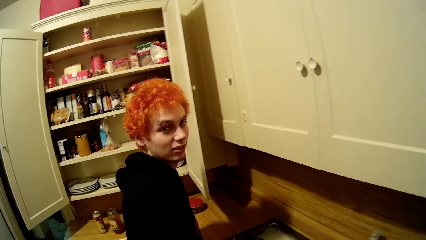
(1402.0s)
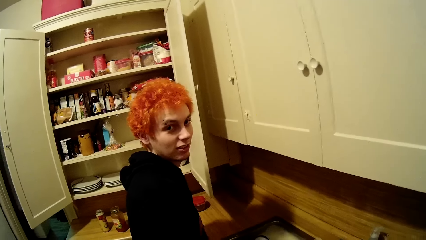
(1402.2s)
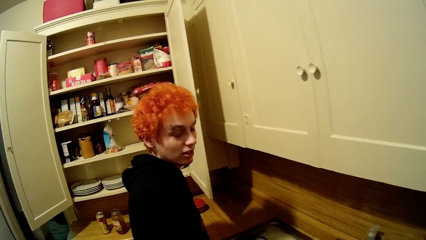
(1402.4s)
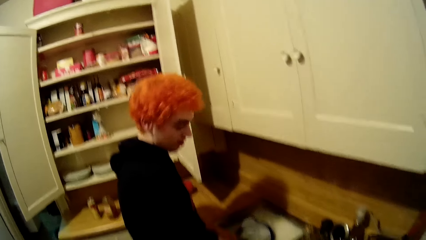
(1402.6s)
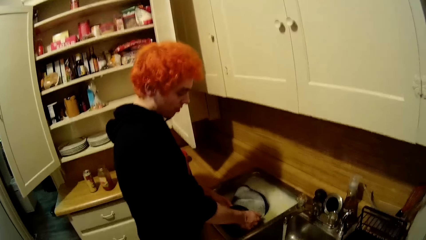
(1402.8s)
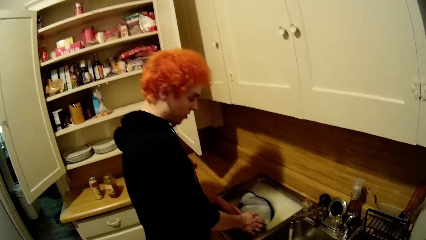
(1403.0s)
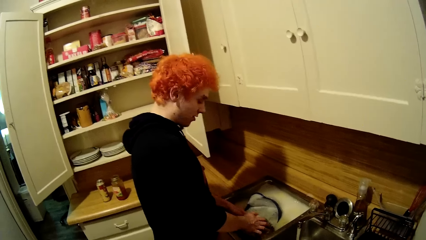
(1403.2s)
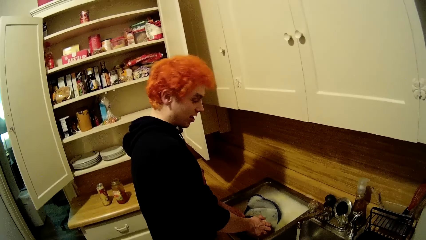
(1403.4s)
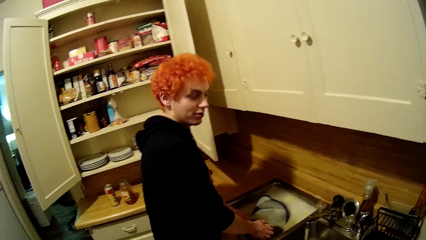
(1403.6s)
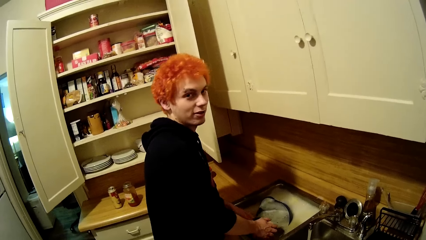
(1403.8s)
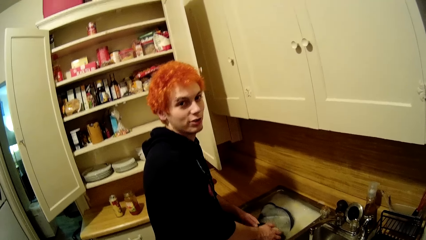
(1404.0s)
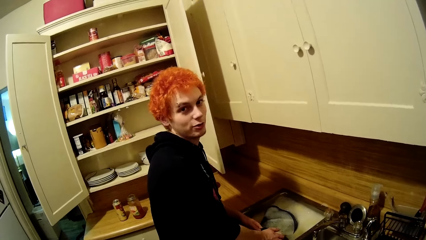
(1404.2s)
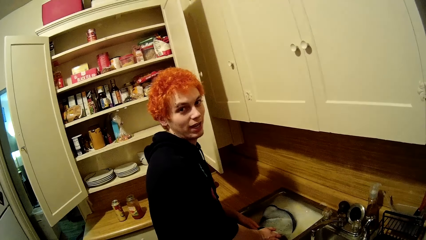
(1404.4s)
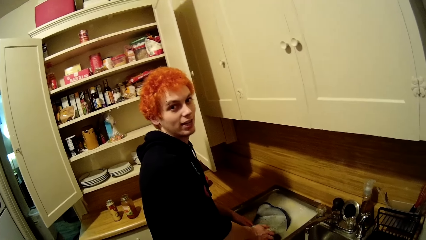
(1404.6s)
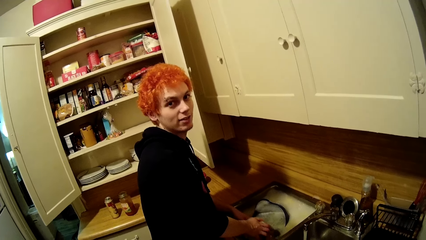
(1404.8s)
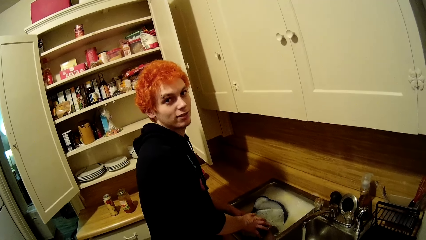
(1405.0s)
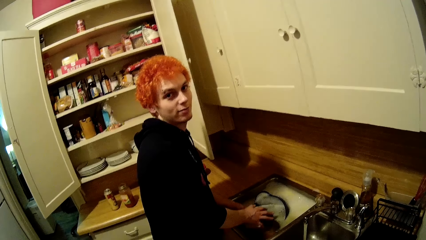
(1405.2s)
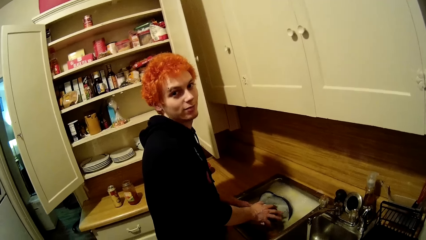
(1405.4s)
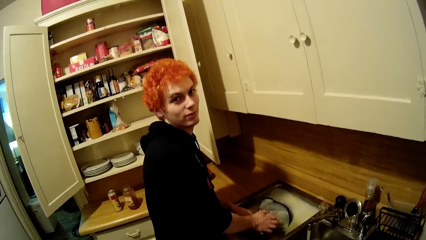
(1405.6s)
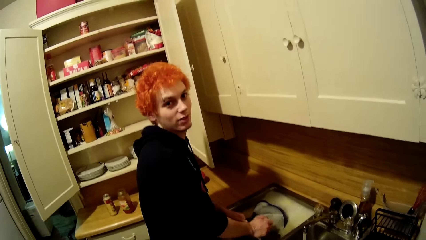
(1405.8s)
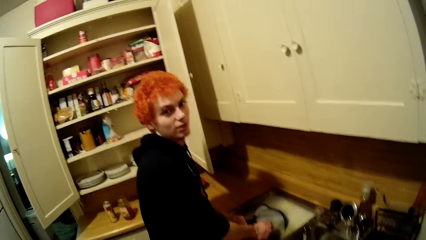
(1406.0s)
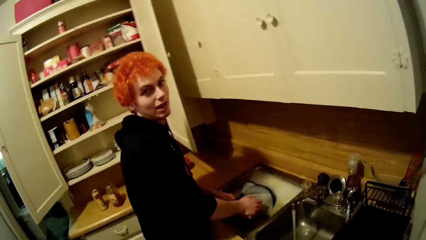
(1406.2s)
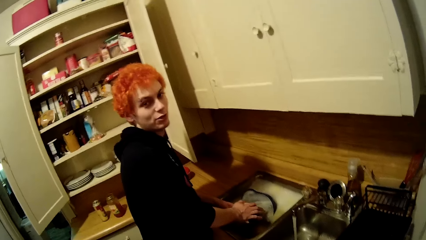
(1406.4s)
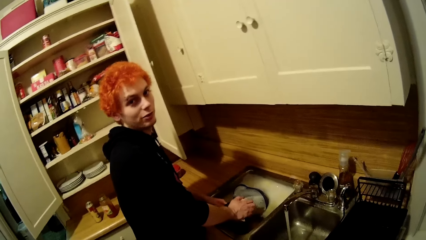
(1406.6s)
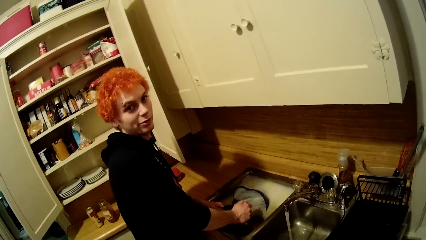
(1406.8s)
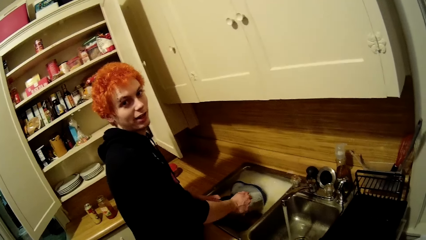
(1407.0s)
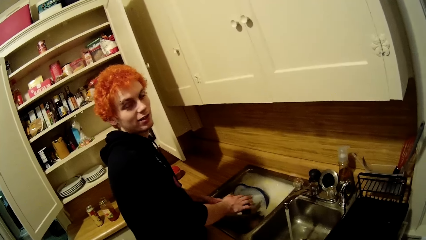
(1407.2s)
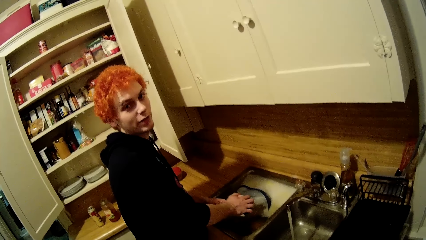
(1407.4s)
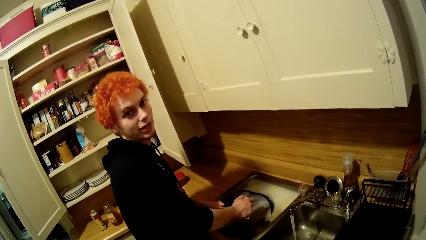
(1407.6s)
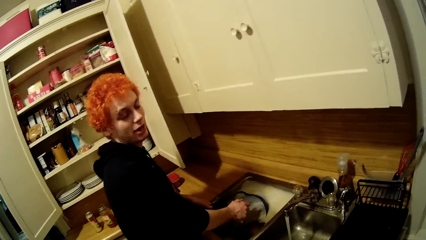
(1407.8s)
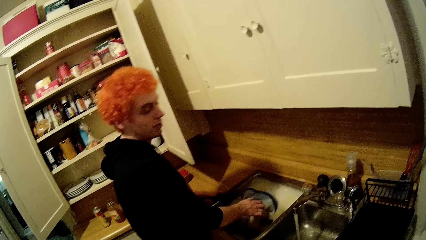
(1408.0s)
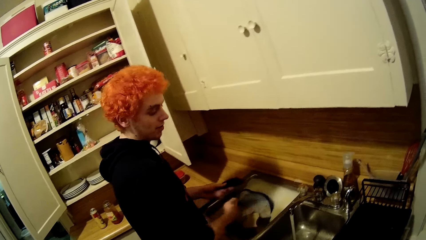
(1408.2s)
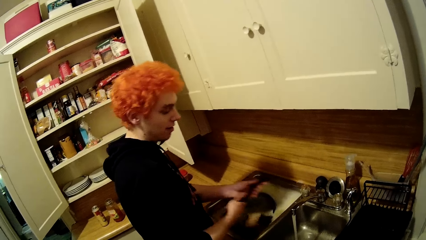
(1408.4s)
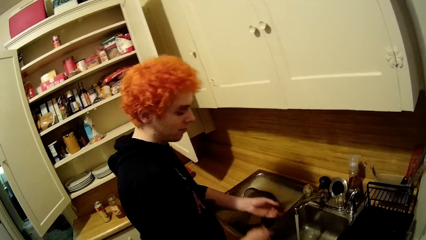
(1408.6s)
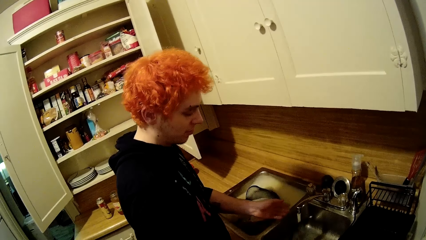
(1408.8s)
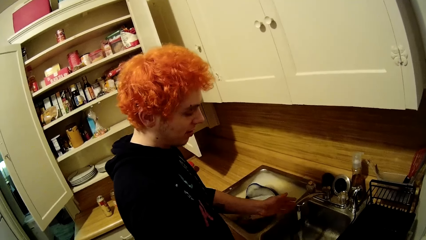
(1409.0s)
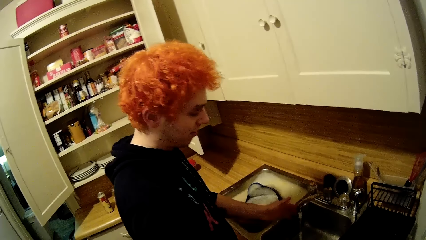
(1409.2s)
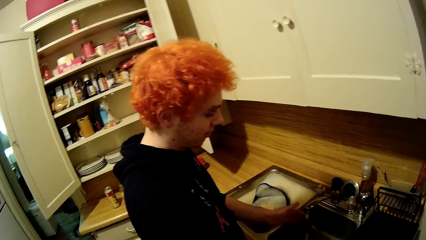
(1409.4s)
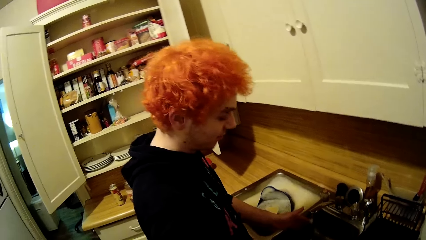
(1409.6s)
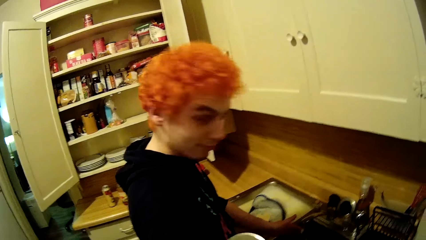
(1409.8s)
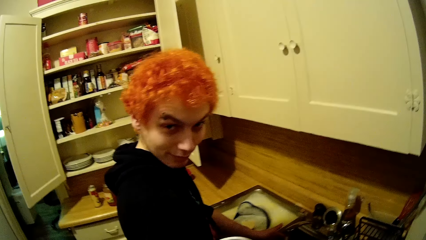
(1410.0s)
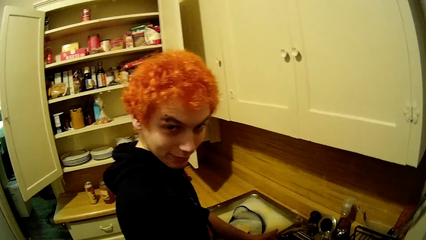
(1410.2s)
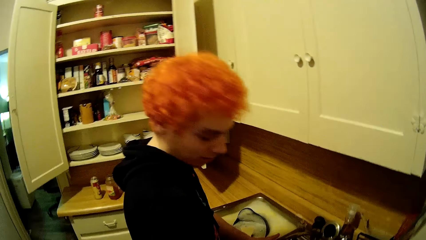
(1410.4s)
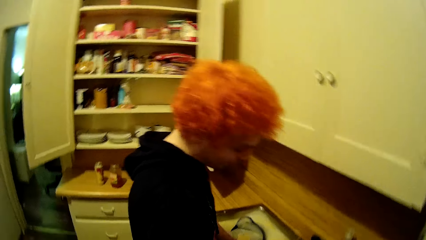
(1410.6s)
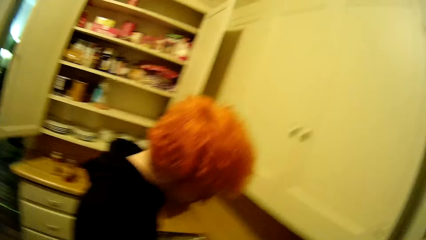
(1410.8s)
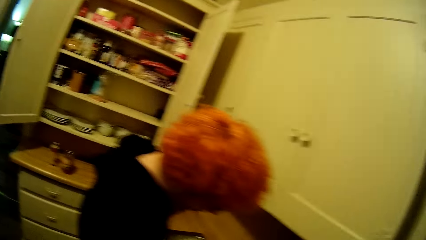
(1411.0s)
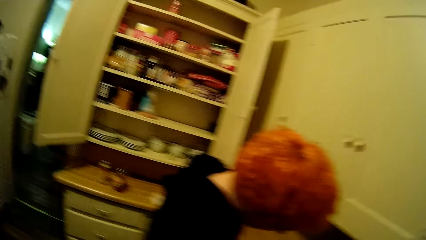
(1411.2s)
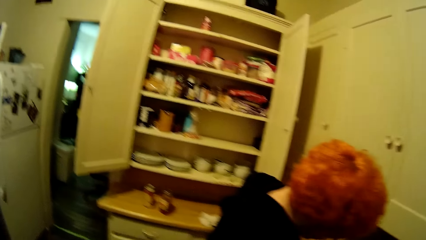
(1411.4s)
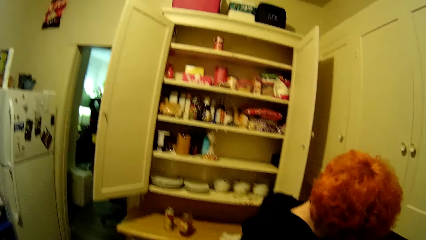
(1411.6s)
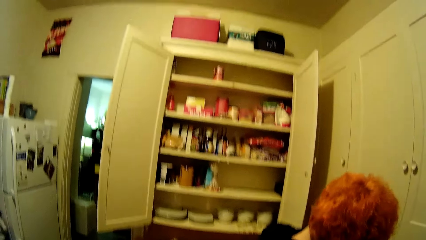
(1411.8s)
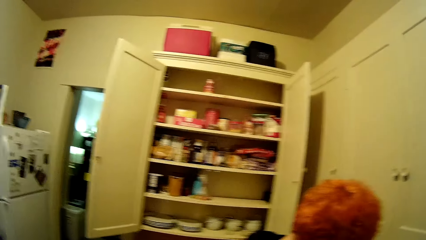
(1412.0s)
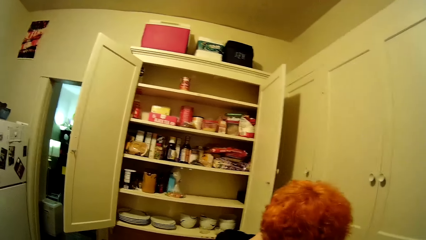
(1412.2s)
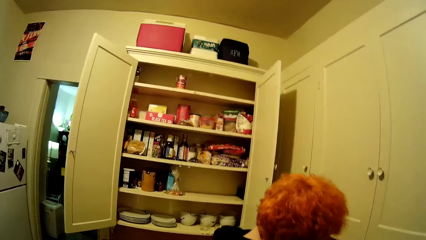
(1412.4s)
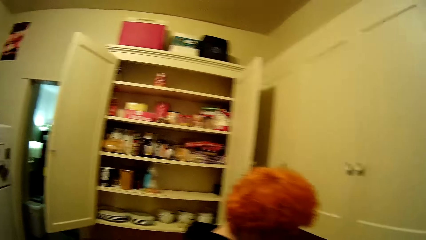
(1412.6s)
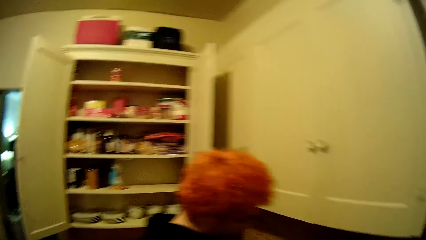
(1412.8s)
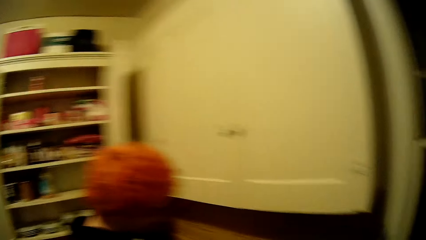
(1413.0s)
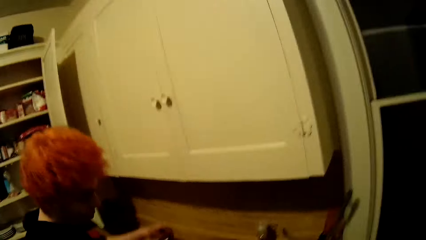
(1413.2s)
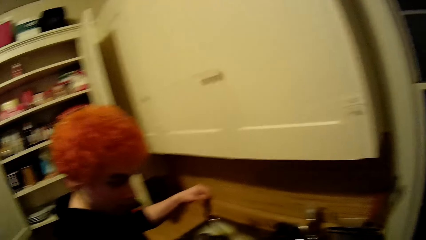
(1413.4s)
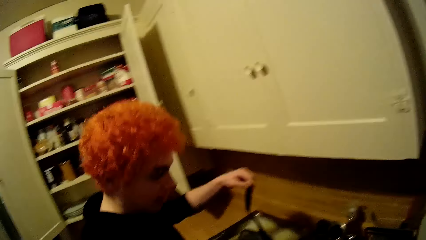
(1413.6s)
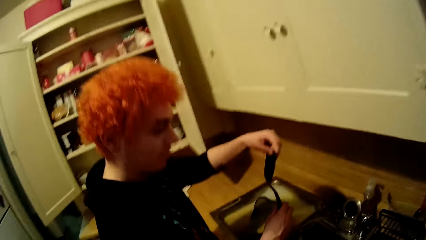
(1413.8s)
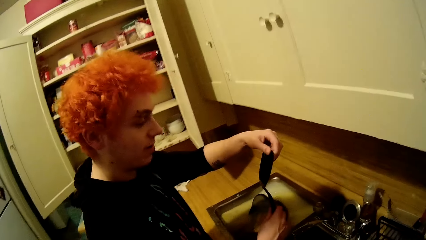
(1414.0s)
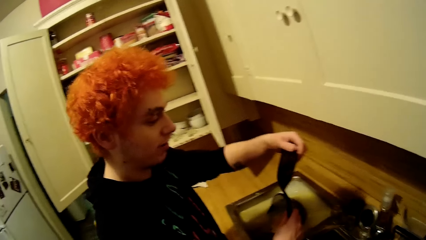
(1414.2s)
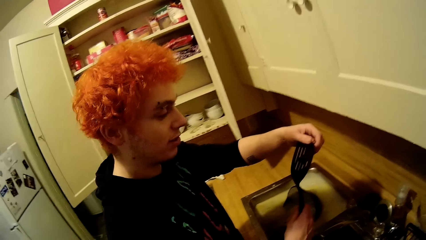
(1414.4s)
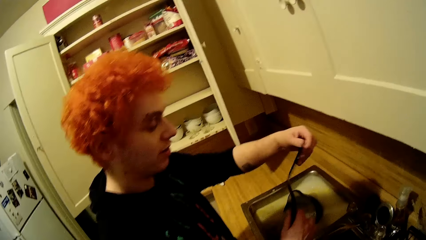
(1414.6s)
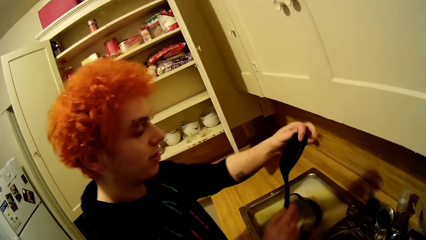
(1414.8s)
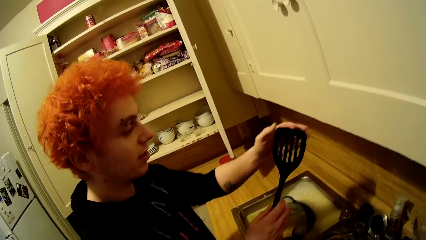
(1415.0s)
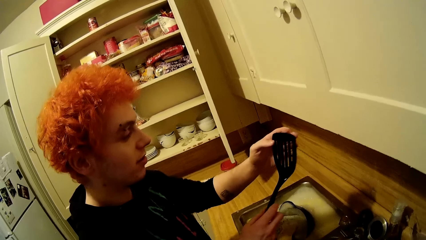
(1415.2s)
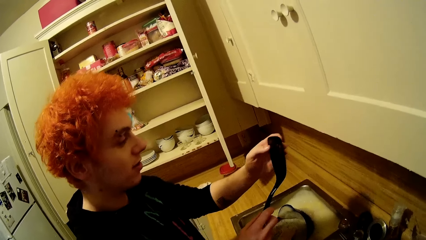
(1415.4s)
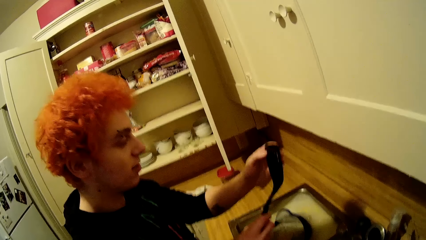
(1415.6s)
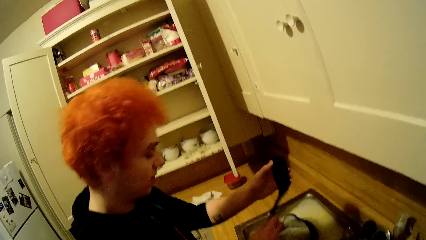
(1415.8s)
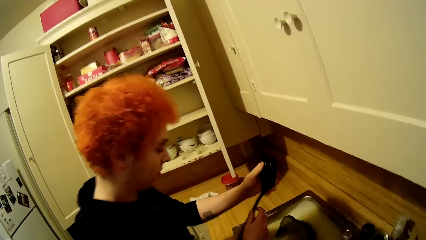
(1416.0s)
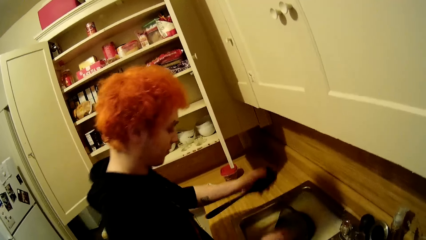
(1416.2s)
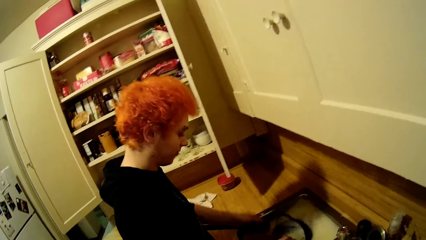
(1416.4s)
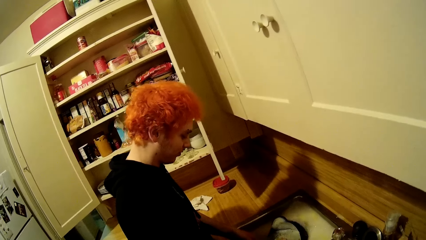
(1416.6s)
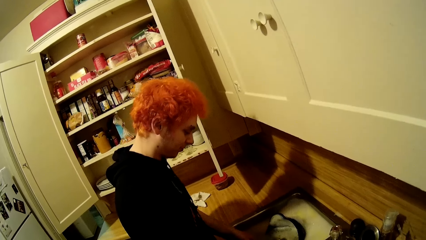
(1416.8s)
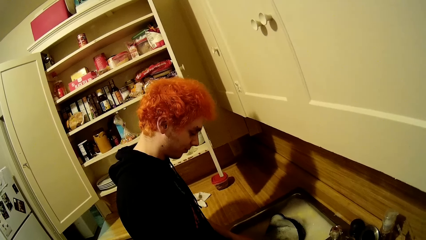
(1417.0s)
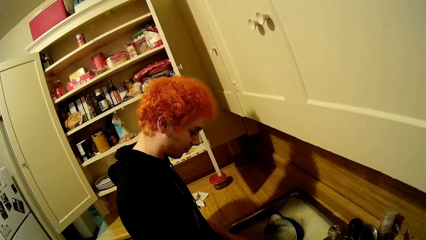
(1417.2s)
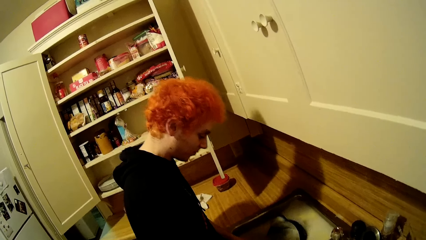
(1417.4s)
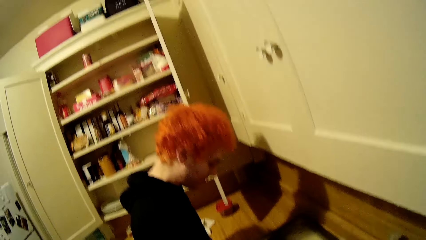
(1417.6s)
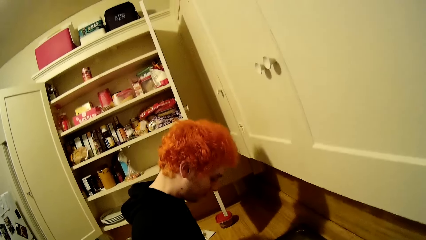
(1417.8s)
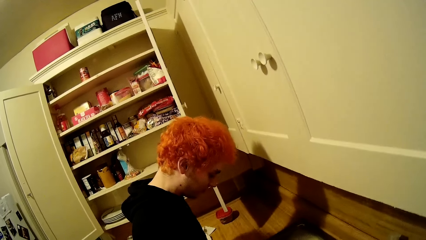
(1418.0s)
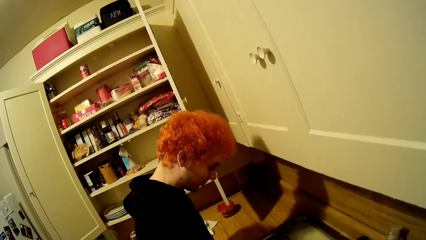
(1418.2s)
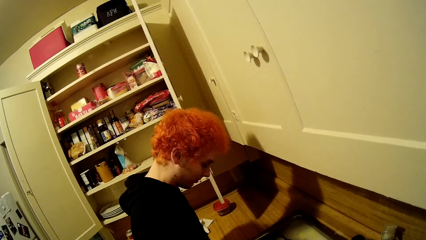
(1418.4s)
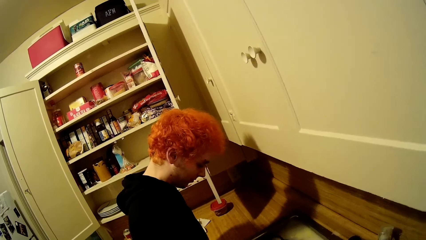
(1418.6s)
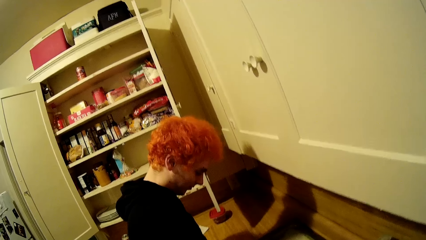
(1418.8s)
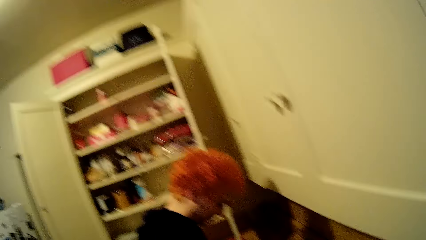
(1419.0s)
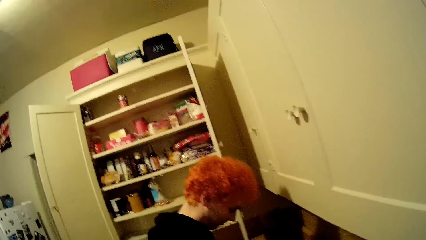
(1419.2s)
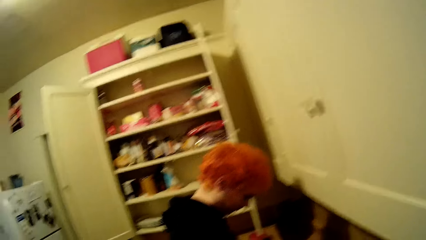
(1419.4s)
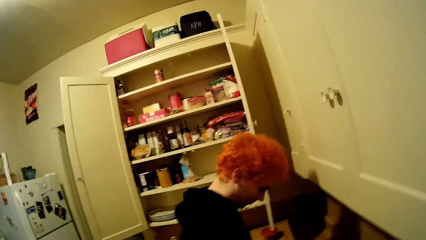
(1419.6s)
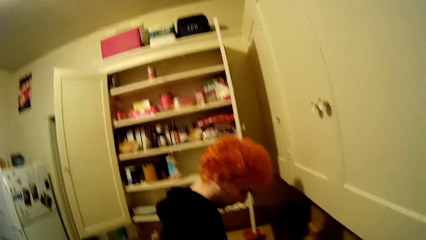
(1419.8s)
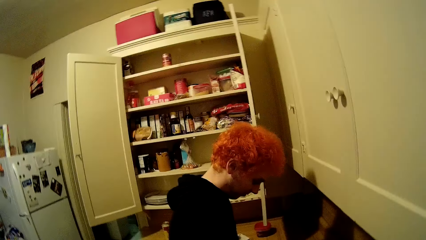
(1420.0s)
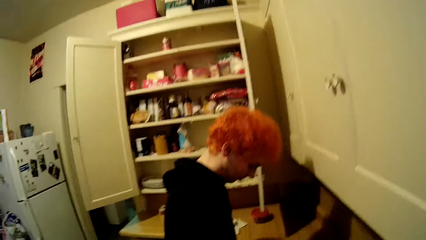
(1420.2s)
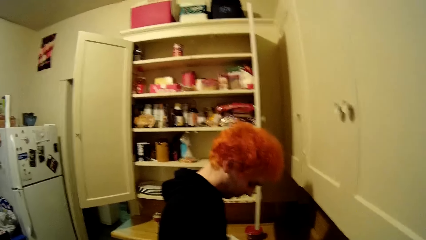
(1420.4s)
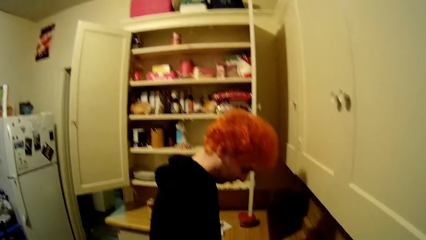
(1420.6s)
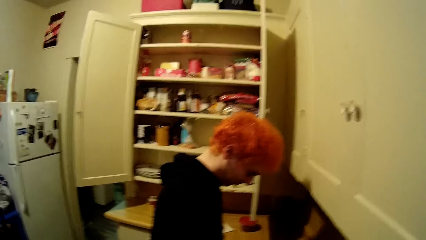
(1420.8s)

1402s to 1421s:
A man converses with the camera wearer. He places the serving spoon in a tray. He lifts the serving spoon. He stares at the spatula and washes the spatula.
